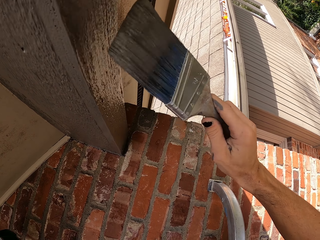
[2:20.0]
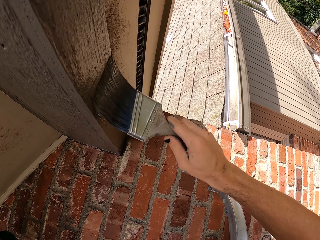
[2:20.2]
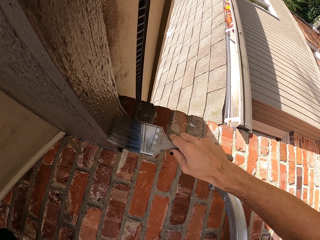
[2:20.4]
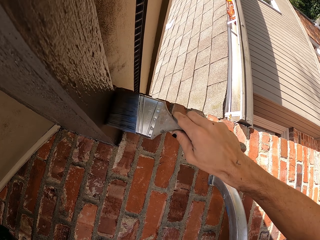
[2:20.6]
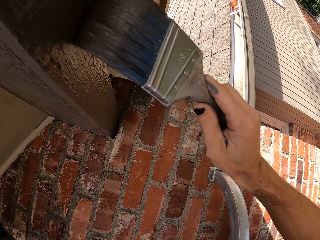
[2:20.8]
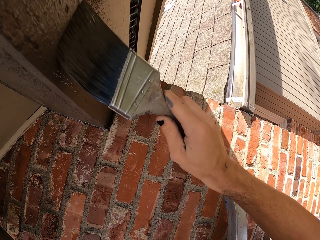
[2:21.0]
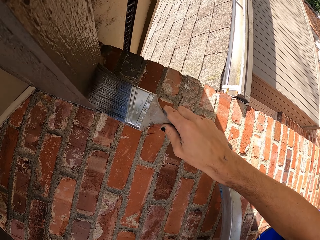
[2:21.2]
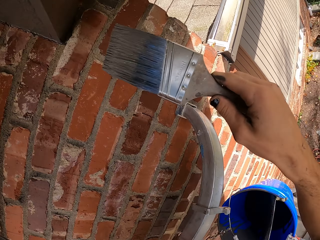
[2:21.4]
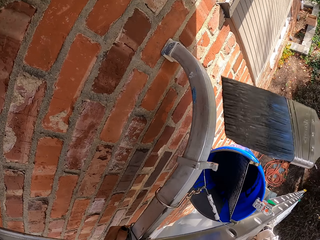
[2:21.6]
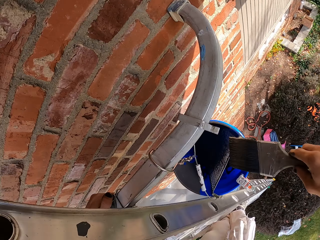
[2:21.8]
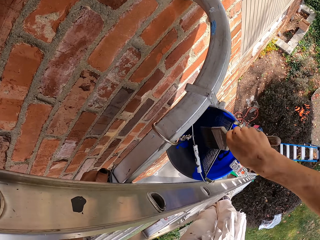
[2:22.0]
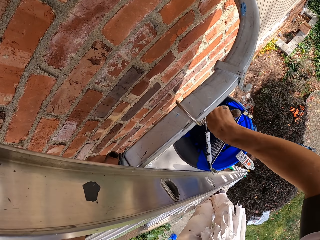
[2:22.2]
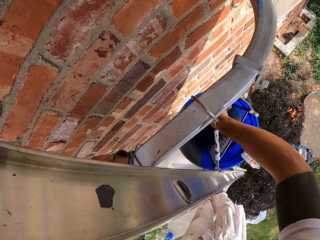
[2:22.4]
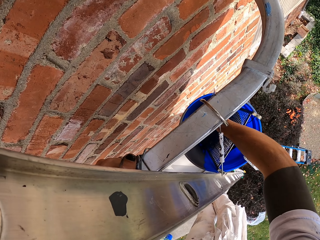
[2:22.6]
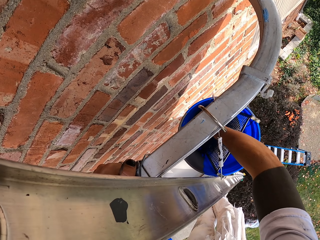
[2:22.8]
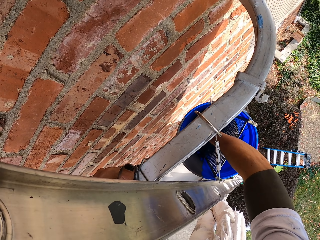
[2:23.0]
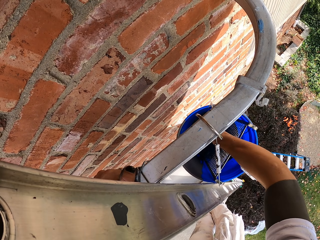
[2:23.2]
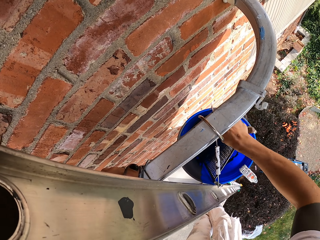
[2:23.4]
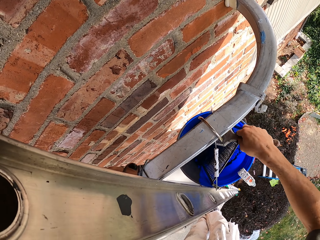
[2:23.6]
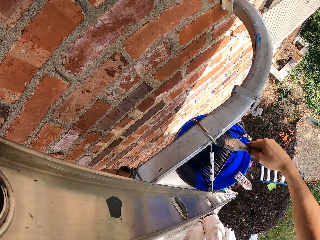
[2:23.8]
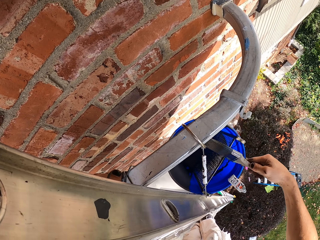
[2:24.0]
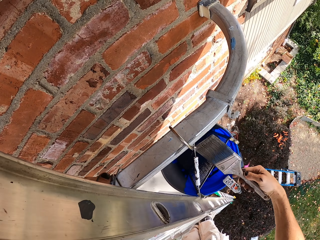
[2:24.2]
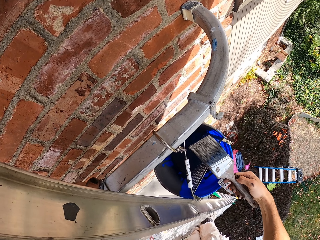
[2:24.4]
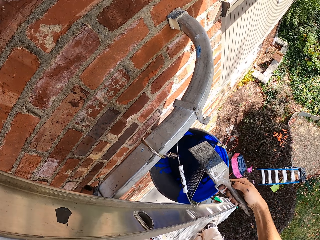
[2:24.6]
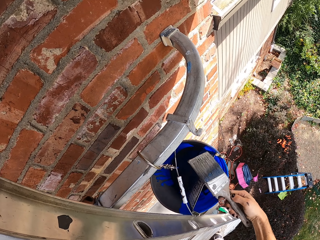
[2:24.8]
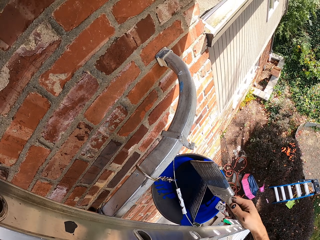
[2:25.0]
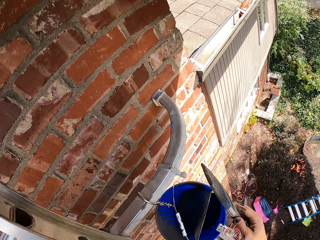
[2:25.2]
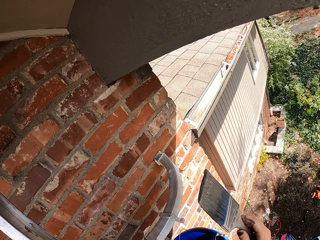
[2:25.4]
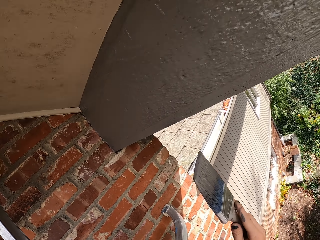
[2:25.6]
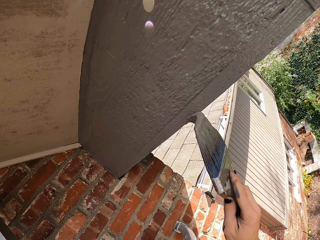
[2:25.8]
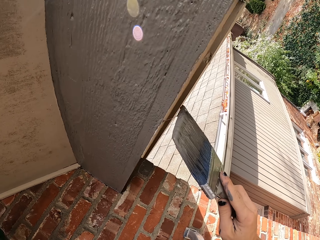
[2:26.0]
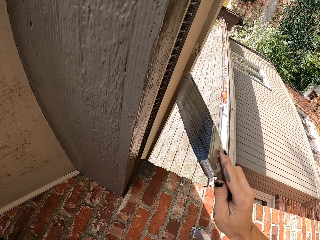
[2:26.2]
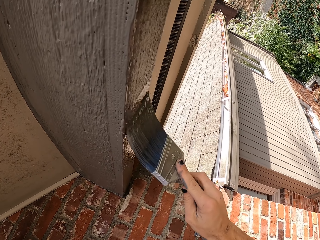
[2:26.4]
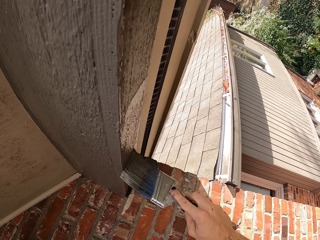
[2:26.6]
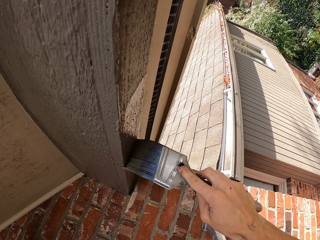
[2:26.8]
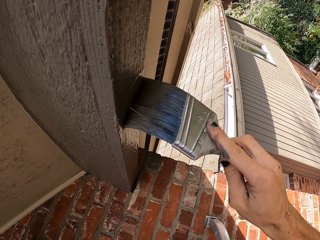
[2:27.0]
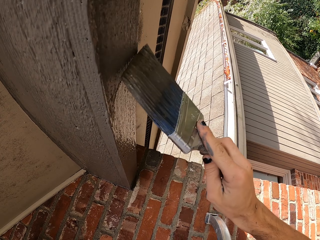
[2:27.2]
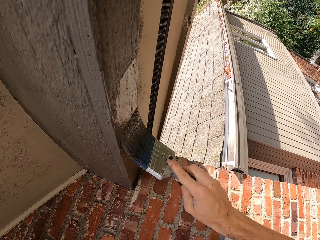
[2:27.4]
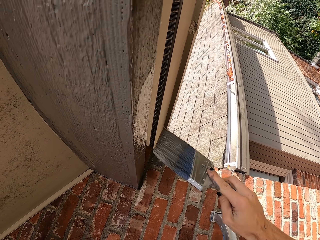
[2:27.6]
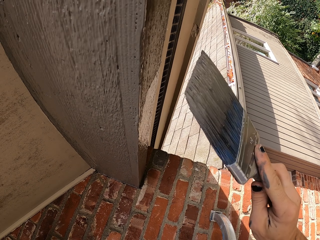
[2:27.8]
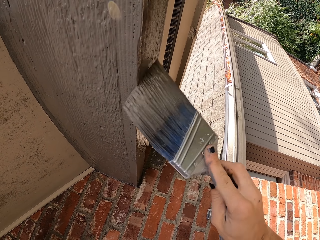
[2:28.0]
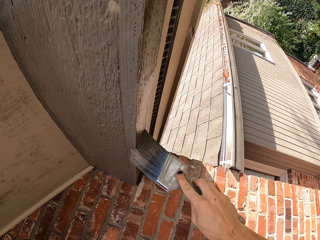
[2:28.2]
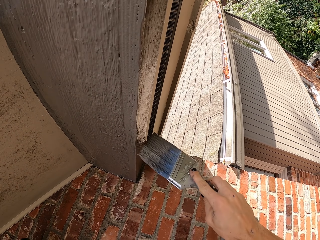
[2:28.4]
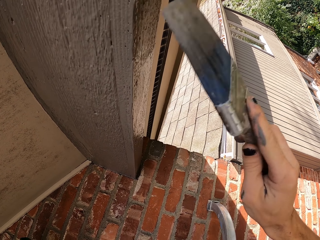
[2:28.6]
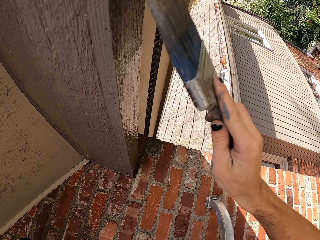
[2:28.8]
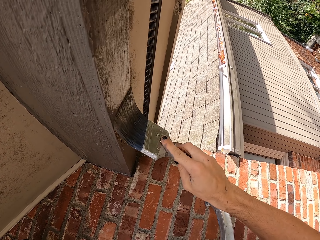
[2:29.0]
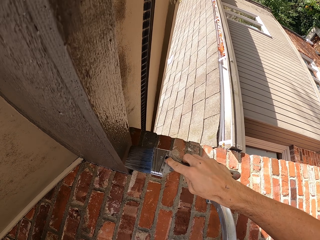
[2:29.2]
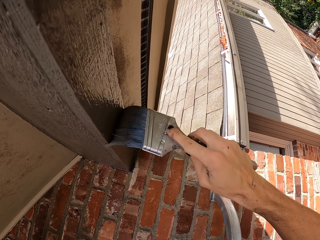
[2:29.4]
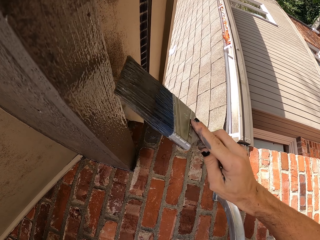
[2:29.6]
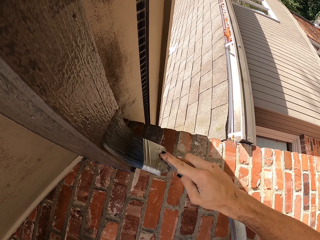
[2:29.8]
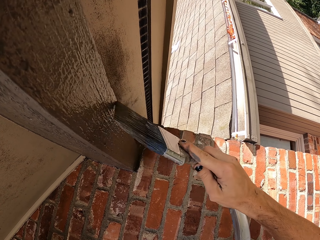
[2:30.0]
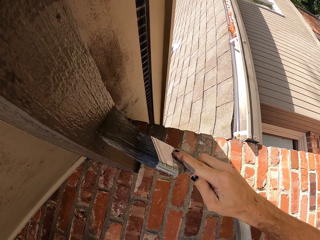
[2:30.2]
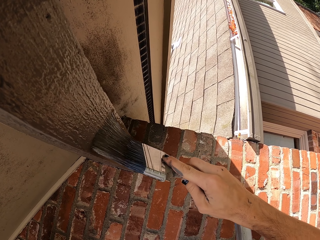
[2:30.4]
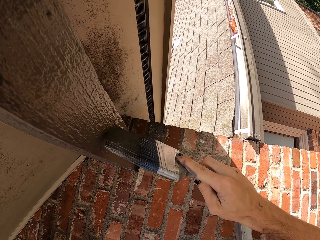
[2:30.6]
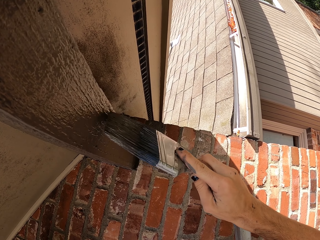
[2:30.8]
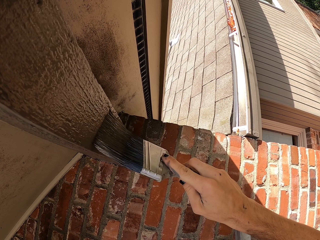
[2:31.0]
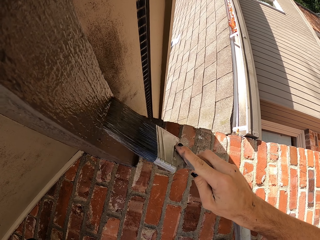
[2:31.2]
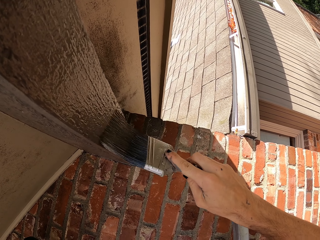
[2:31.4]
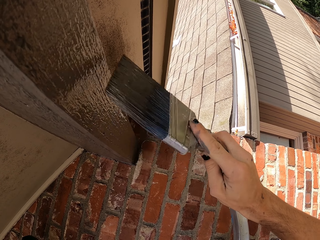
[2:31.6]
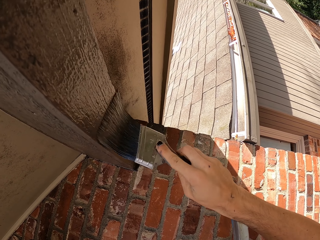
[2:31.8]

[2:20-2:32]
The camera wearer scoops paint from the bucket with a paint brush. They paint wood with the paint brush.

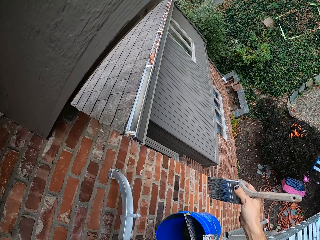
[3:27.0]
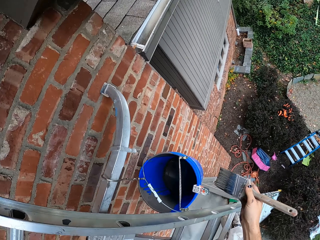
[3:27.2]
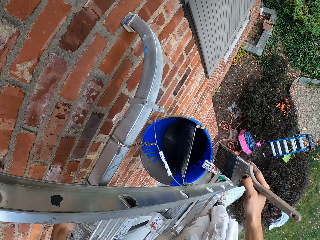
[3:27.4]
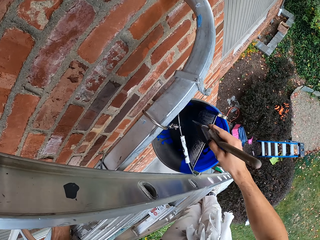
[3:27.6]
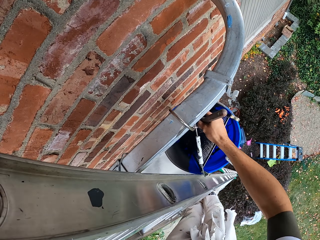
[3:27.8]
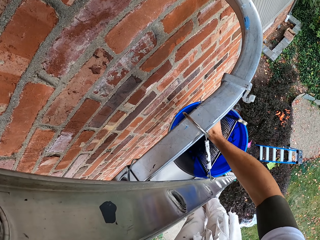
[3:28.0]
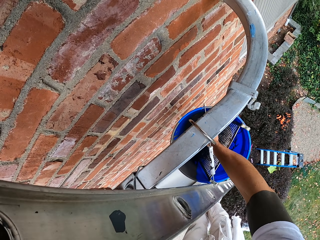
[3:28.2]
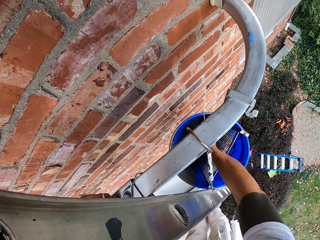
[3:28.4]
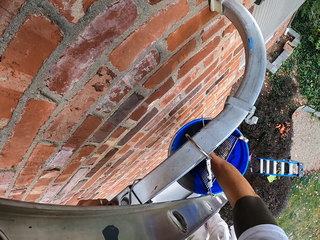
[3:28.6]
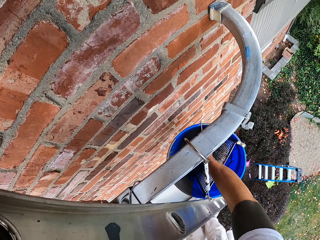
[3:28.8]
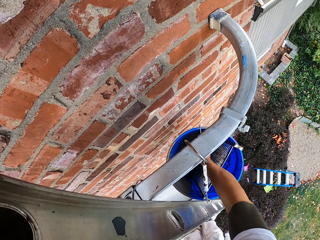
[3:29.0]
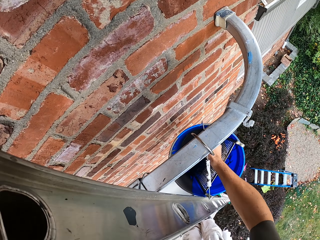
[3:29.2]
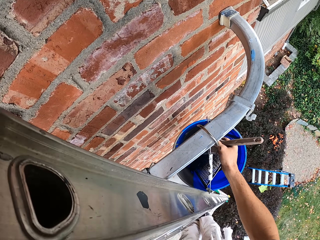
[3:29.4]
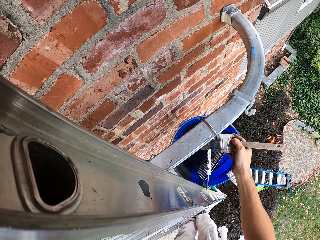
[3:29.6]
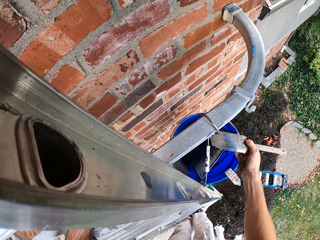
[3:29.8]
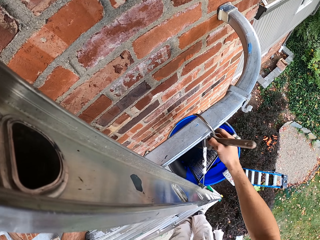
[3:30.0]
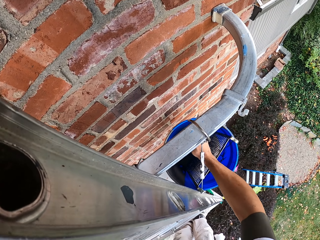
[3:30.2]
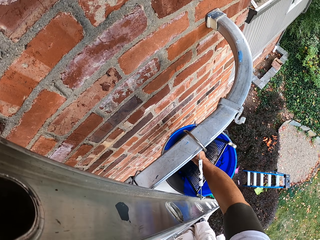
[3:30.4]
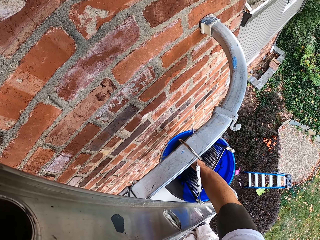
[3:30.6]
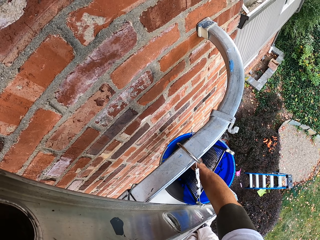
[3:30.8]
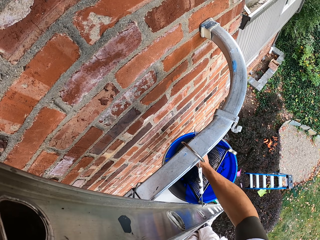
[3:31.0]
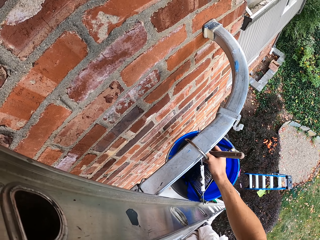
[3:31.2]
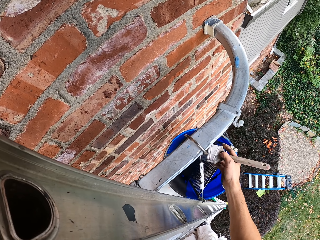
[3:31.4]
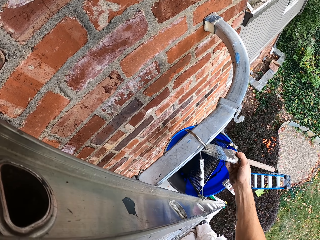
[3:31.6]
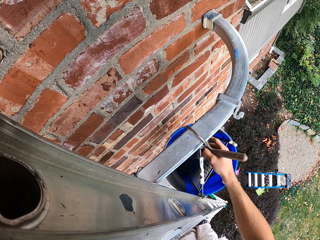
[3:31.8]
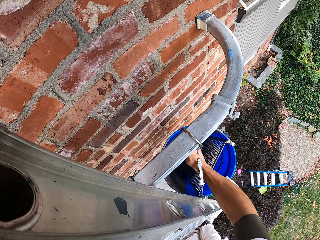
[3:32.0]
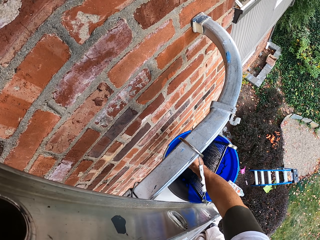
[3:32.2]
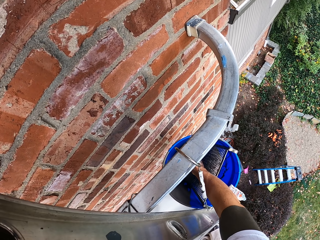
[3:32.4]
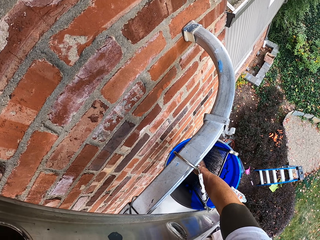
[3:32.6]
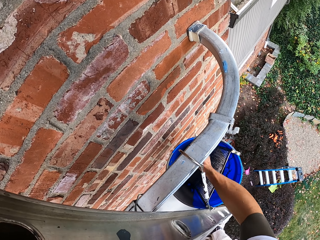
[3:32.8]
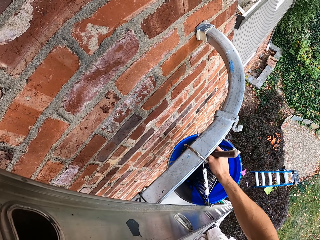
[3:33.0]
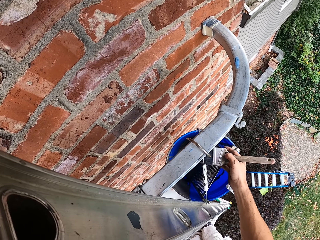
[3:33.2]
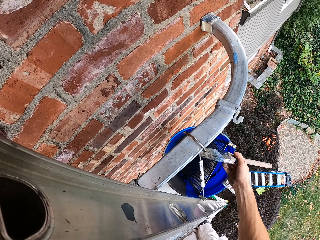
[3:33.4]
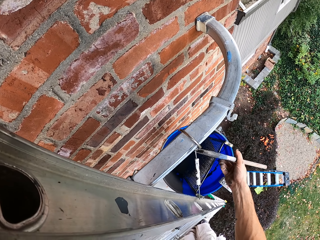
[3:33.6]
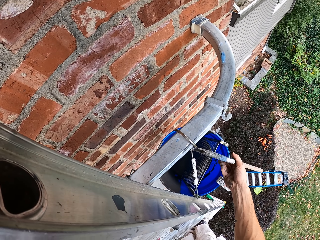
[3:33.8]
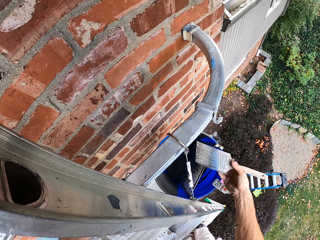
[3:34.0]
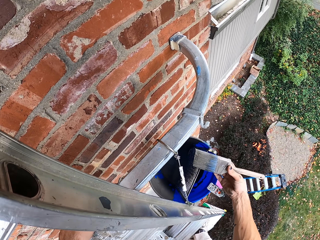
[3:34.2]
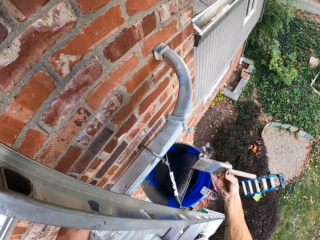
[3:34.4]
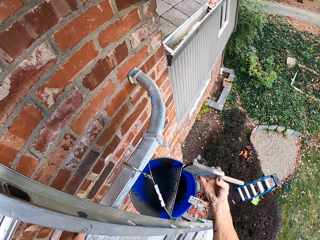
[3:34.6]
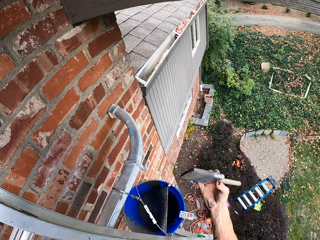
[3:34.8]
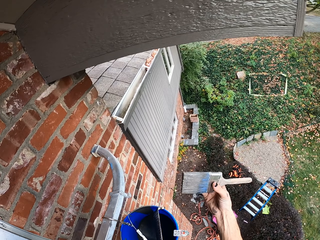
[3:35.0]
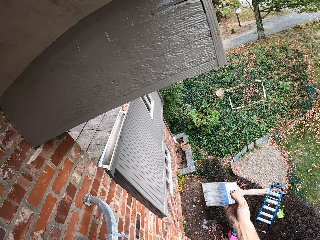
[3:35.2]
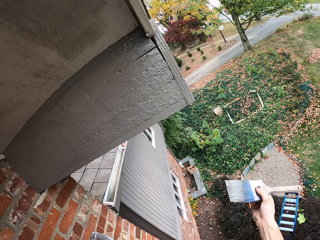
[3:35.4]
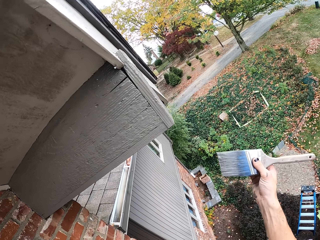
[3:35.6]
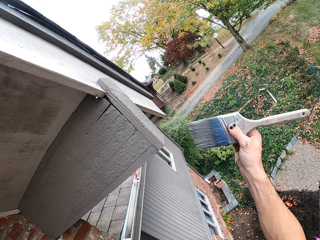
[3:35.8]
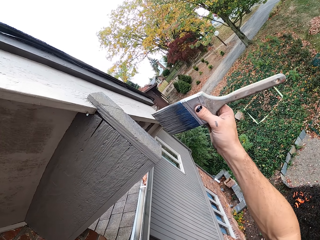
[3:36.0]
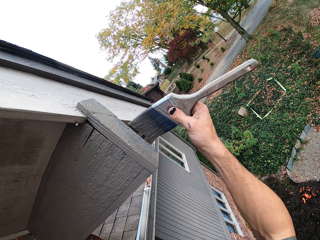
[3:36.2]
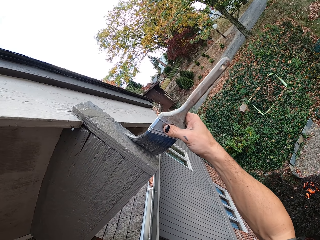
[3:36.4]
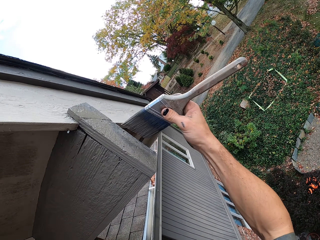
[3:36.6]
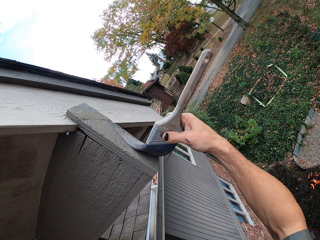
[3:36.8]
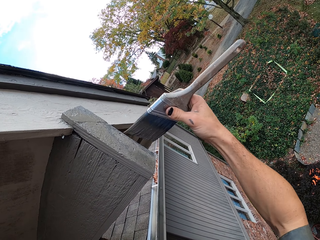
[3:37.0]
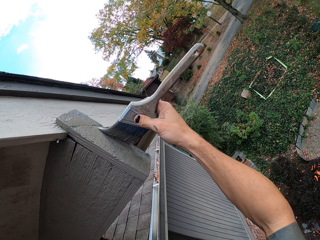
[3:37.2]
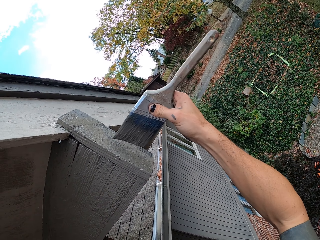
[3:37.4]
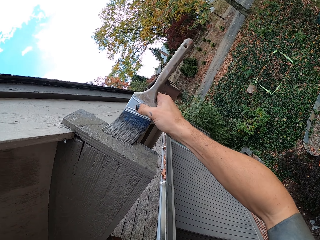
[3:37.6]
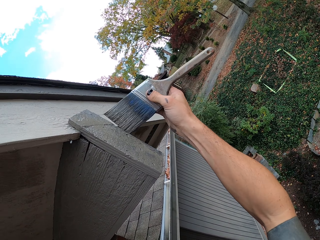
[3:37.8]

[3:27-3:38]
The camera wearer scoops paint from the bucket with a paint brush. They paint wood with the paint brush.
